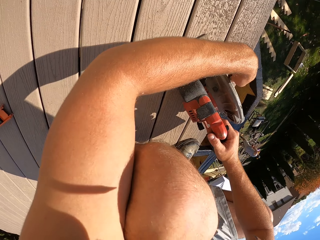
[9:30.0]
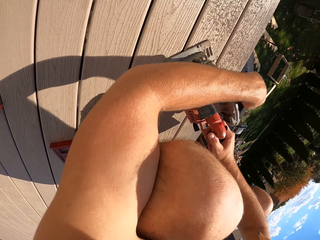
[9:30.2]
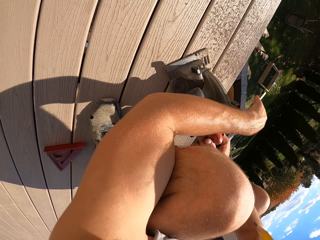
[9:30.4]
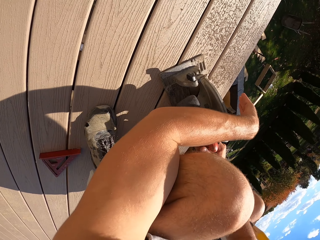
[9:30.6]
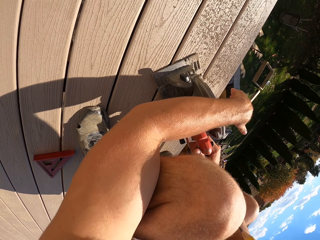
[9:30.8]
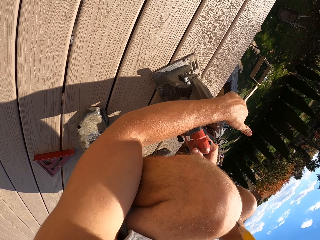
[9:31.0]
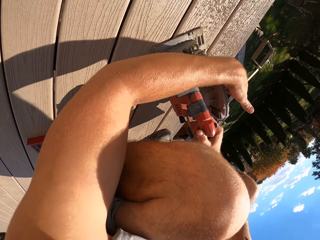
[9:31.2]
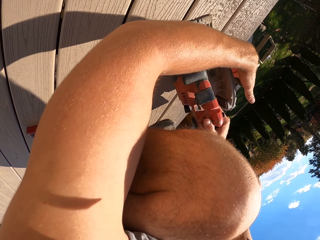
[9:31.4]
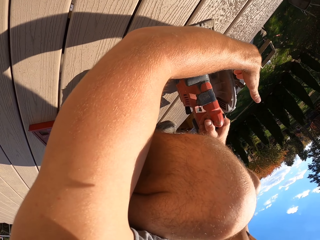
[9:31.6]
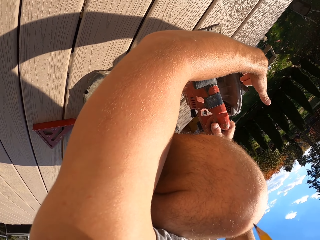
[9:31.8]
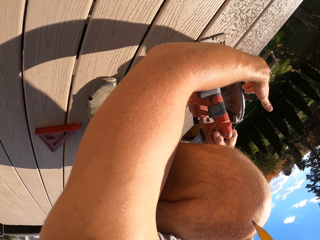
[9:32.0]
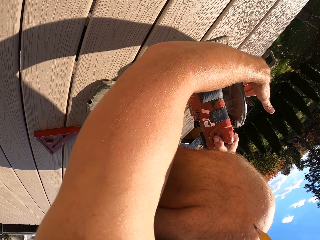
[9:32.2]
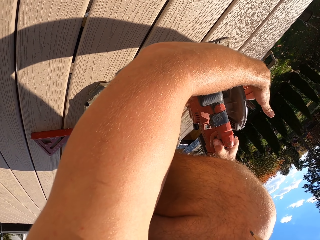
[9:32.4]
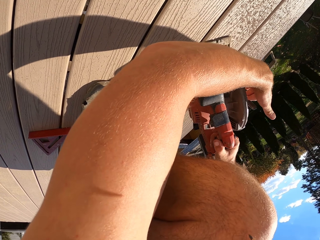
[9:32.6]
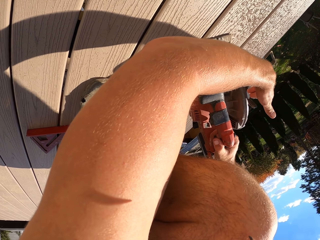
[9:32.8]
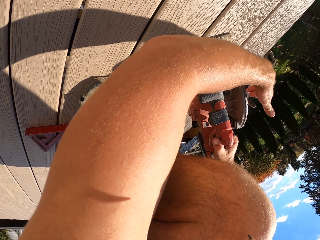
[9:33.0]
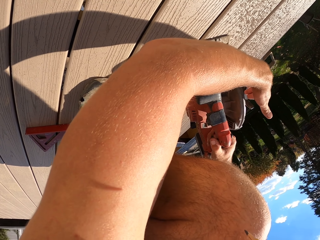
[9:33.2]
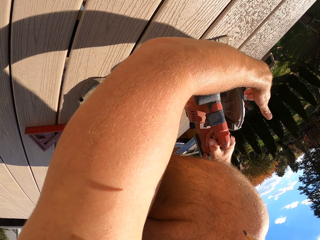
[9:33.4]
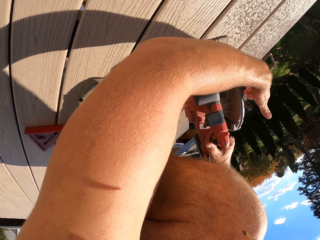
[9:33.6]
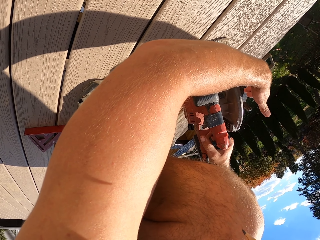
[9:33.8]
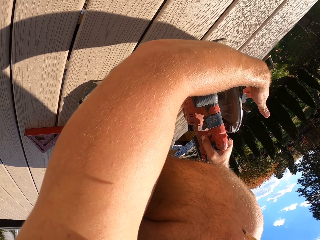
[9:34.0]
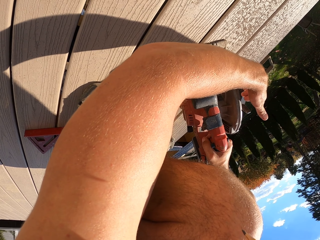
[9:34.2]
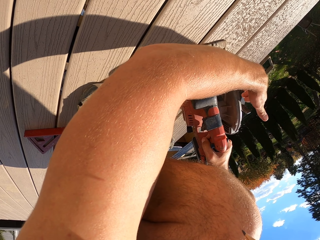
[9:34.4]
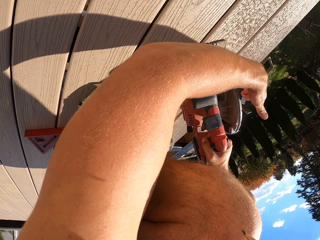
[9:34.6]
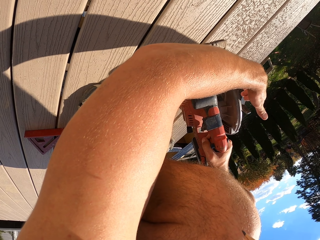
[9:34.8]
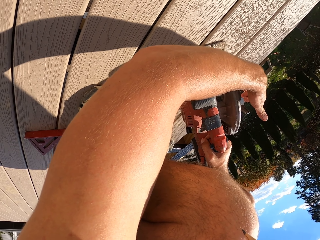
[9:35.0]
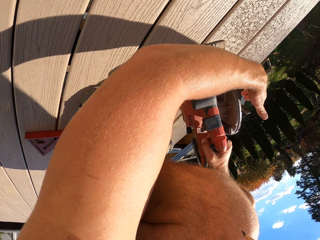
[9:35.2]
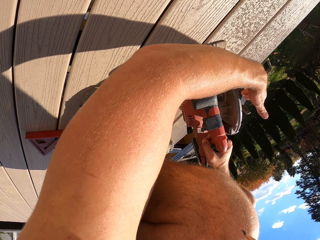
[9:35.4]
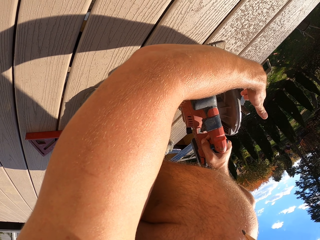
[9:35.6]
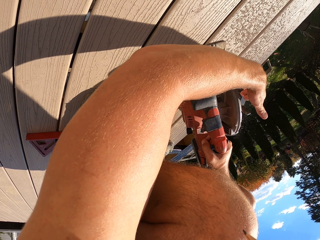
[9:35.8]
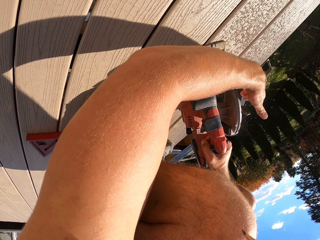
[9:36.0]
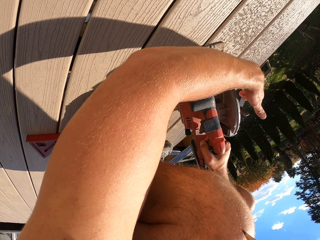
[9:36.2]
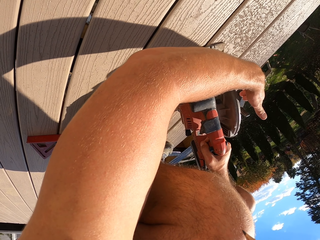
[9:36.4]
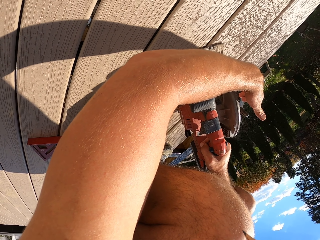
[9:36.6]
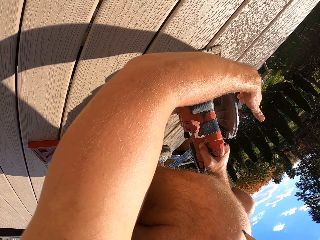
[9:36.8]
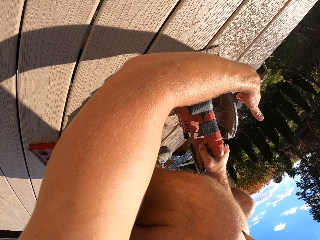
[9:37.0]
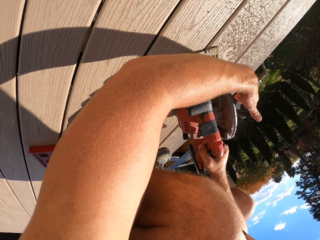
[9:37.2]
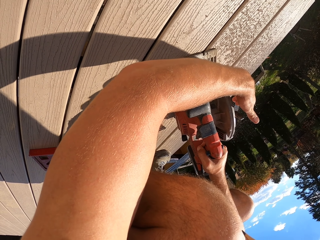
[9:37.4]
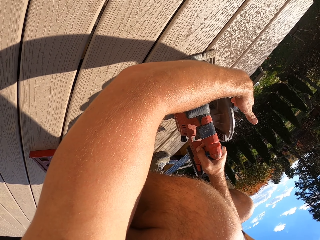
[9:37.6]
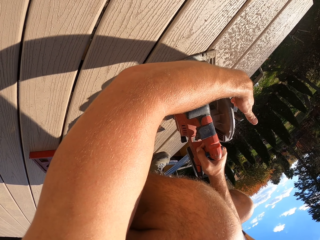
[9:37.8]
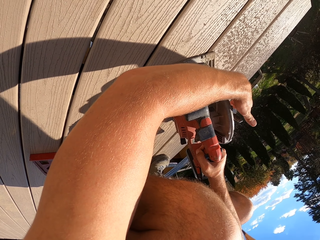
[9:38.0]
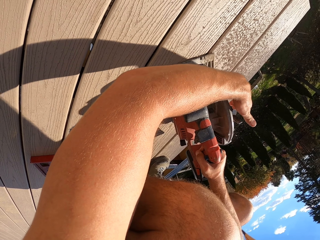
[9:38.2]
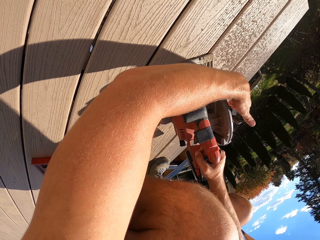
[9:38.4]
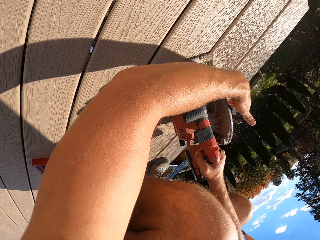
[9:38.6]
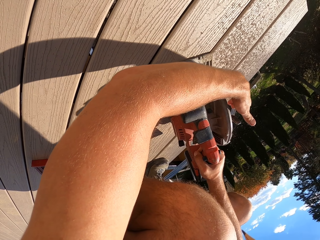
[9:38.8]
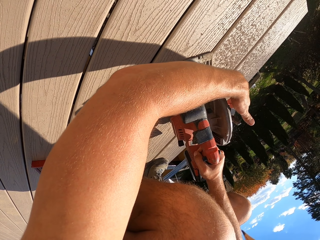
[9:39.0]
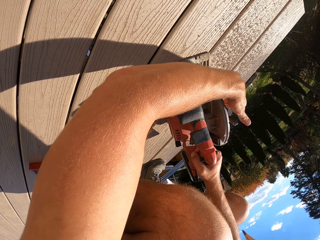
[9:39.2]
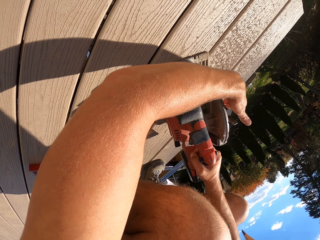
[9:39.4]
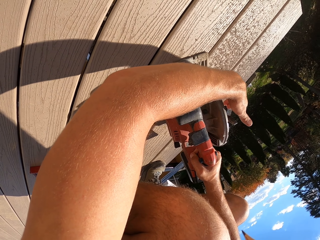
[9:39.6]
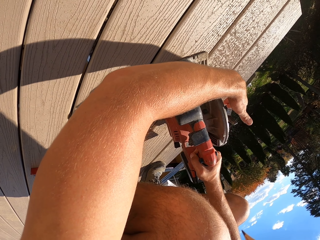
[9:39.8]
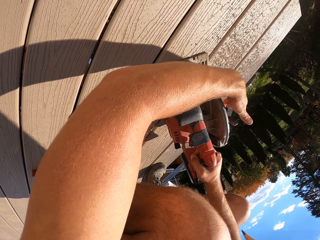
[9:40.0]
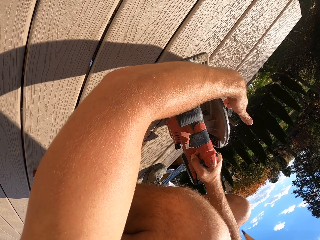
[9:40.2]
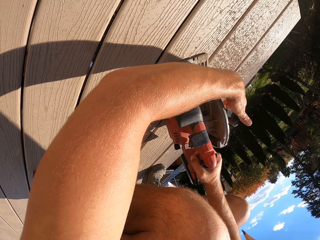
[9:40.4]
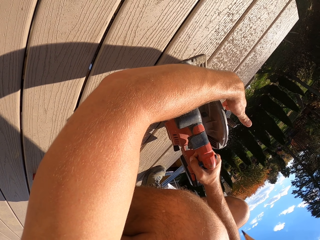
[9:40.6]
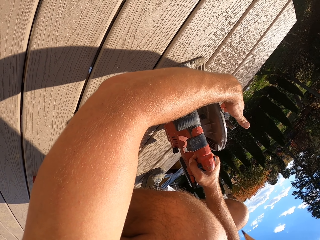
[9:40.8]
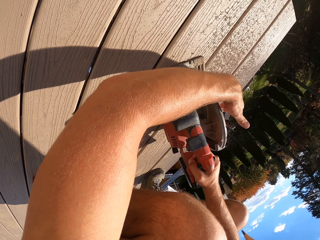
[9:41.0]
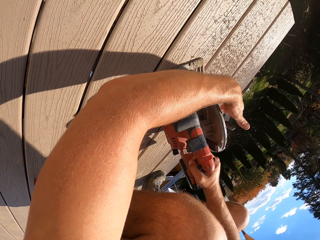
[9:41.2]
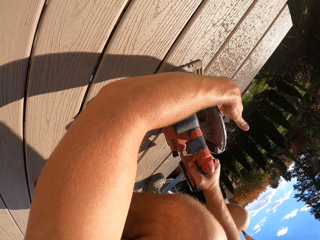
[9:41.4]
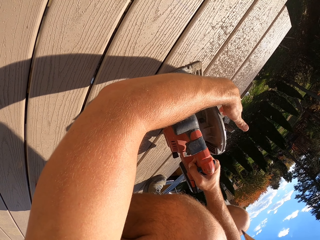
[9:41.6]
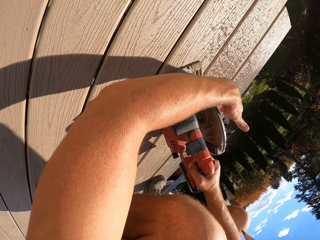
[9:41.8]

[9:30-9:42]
The camera wearer adjusts the jigsaw machine. They cut the wood. They cover the right side of the wood cutter with the left hand.

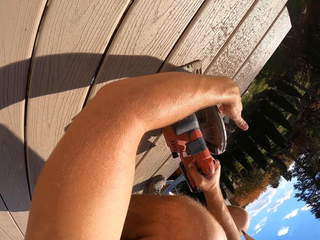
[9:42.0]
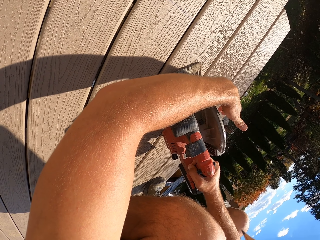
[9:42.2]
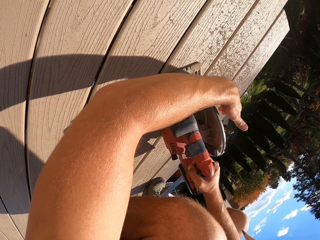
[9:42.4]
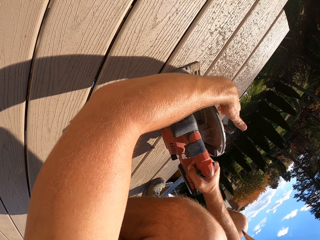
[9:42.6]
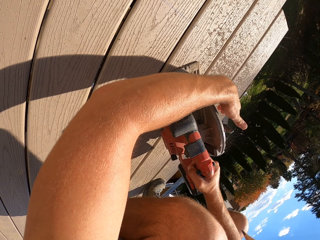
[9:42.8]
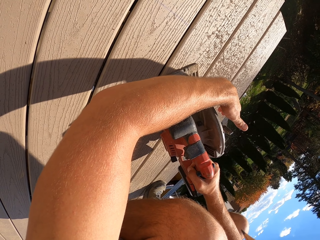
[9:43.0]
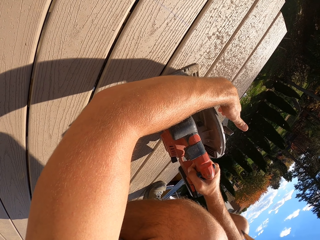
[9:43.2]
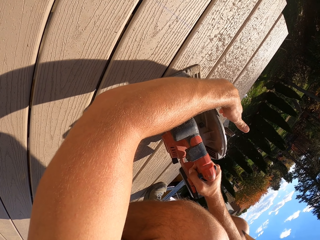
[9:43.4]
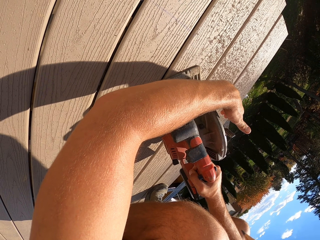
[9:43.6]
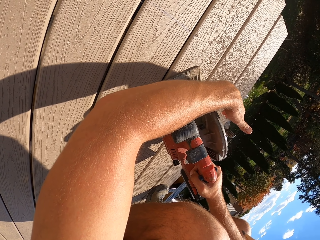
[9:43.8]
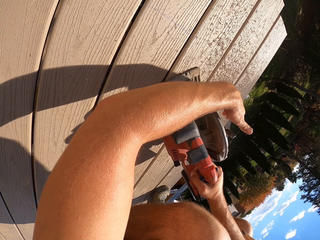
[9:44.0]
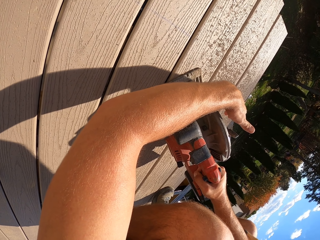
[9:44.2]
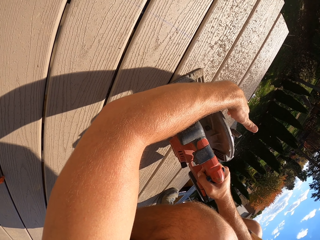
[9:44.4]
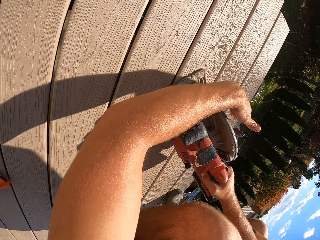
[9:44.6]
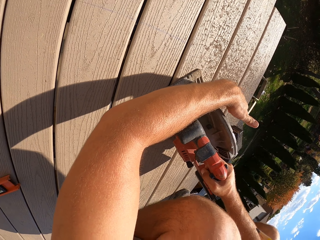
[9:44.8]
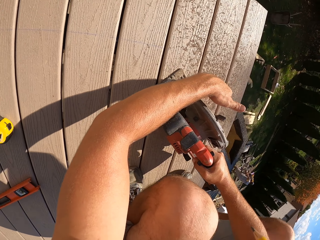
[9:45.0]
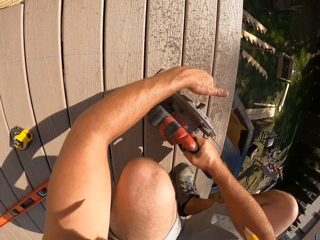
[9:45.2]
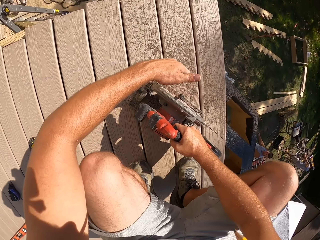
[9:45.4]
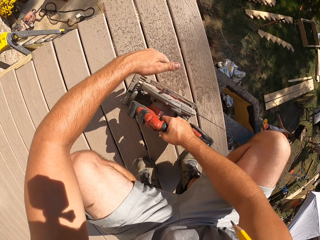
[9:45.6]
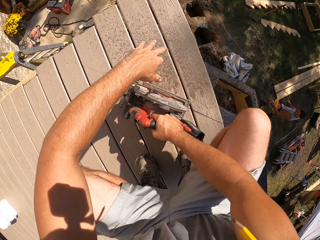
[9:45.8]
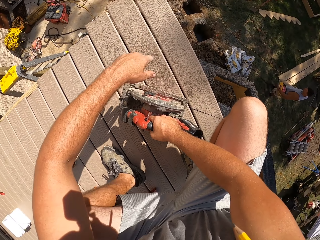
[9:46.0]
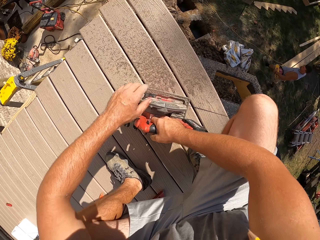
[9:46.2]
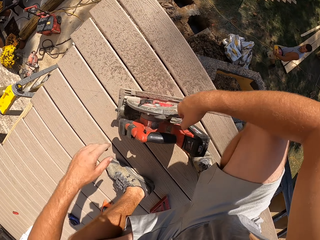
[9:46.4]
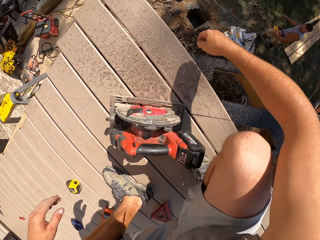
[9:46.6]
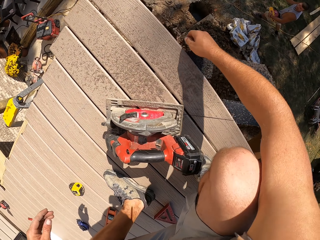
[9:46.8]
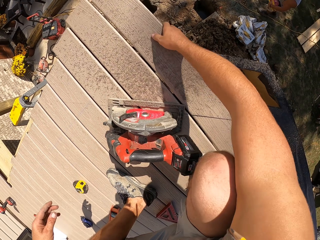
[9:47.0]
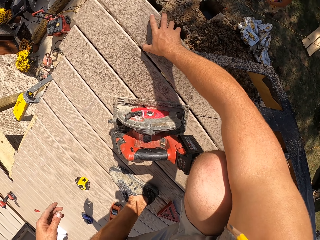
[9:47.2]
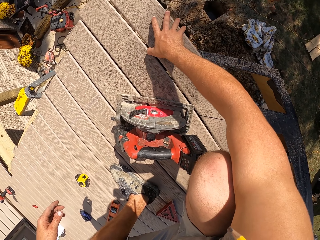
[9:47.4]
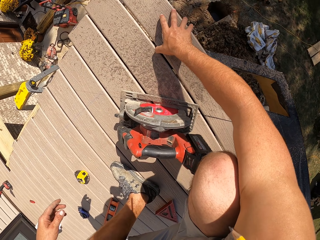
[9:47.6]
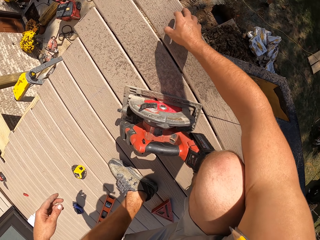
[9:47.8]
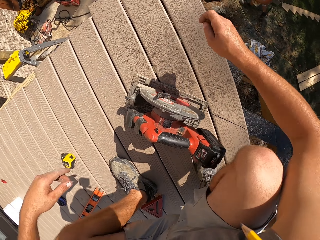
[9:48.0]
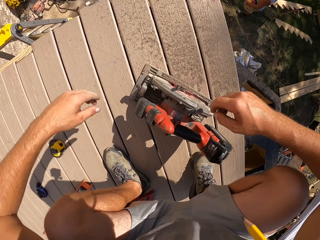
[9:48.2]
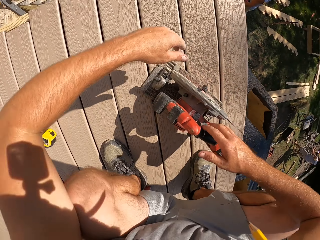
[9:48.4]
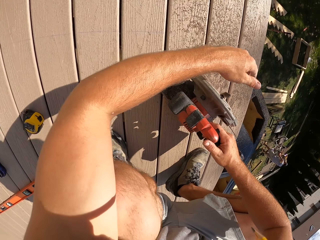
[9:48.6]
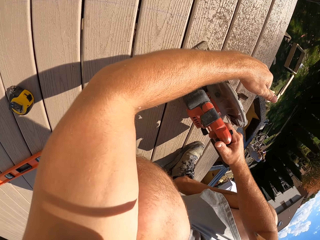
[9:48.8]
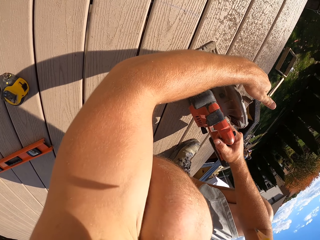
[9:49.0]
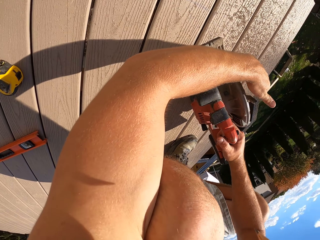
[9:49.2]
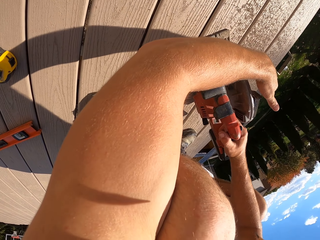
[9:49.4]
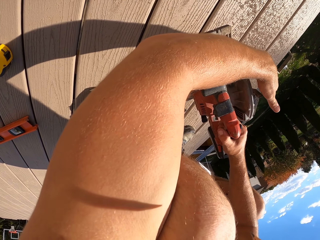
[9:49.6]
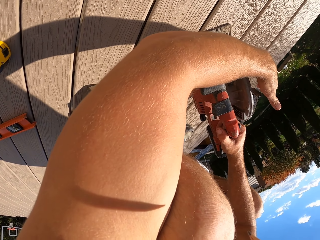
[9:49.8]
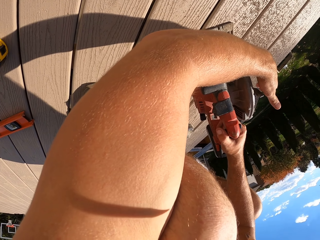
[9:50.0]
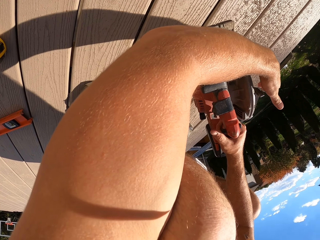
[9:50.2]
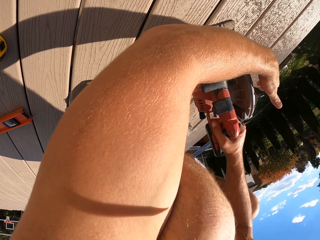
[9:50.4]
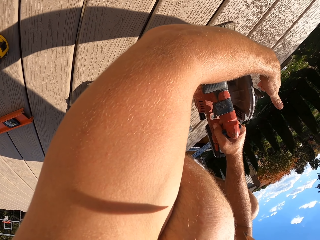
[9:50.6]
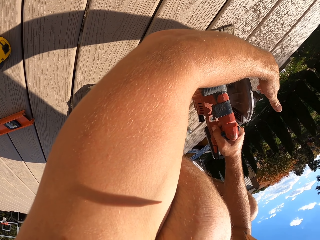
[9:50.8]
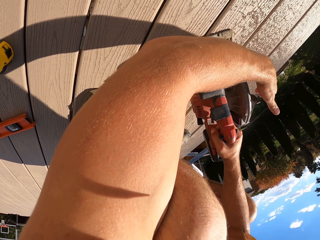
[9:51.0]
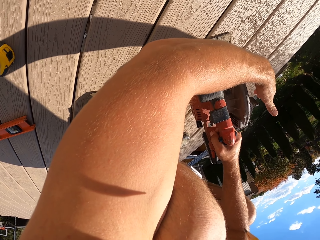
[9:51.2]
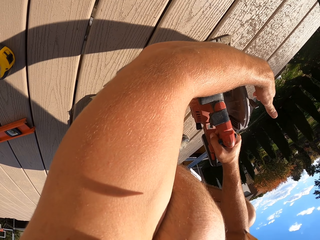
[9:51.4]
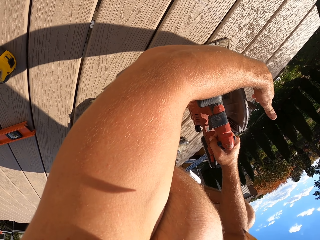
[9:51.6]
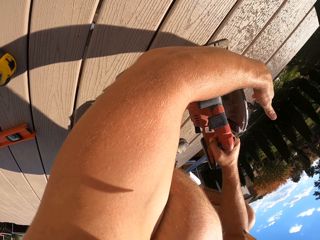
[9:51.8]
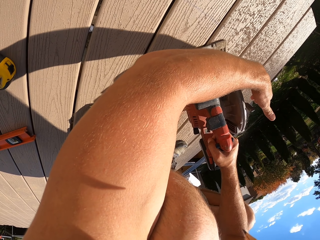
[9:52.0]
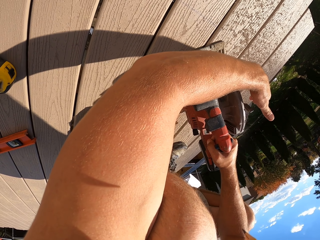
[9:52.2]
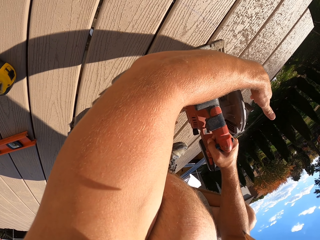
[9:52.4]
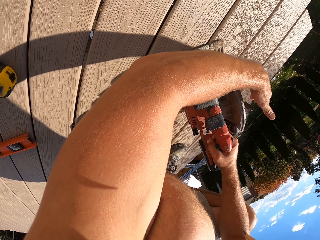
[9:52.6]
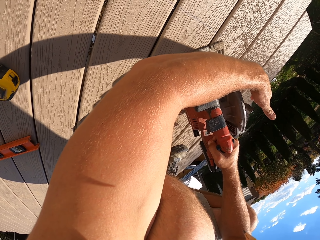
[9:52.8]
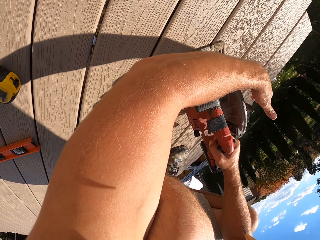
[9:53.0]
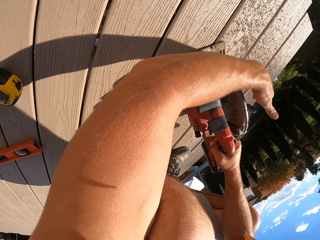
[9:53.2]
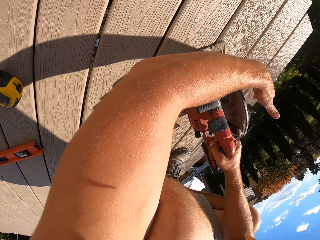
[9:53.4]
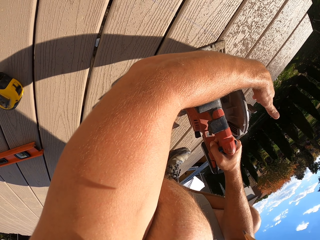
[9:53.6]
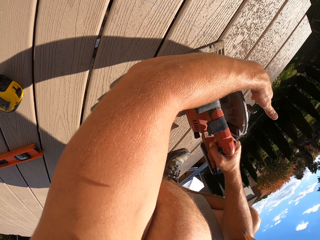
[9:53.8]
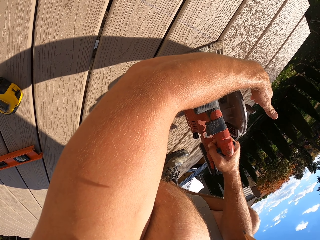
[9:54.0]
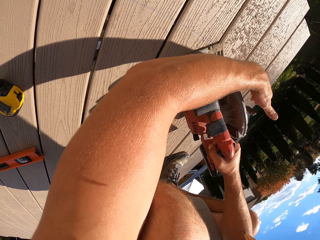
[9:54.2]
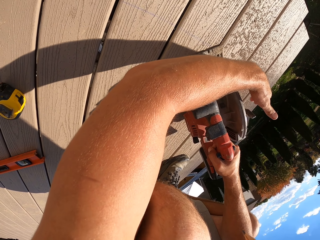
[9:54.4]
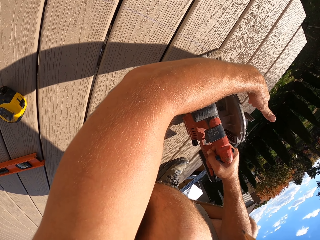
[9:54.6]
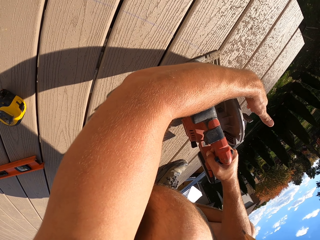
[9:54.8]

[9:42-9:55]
The camera wearer checks the wood. They move the wood with the right hand. They cut the wood.
